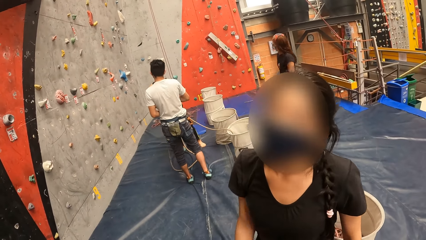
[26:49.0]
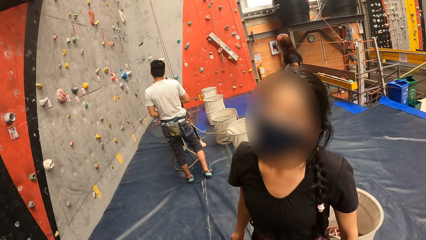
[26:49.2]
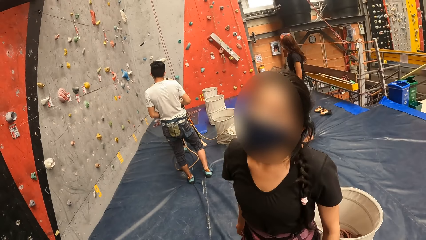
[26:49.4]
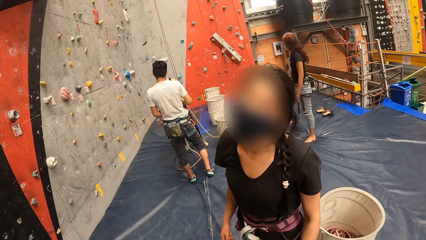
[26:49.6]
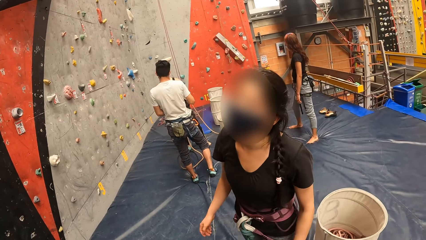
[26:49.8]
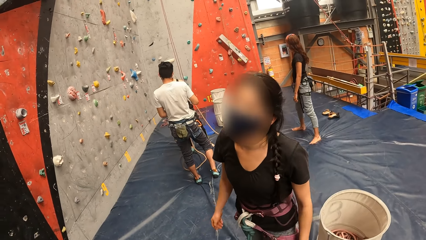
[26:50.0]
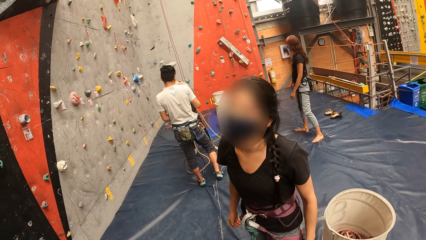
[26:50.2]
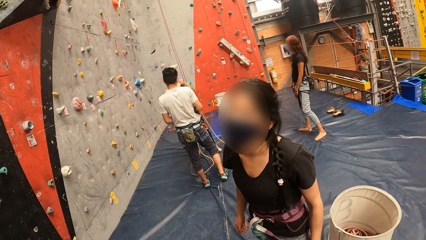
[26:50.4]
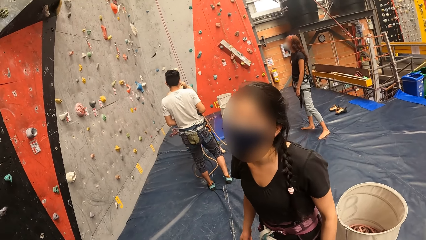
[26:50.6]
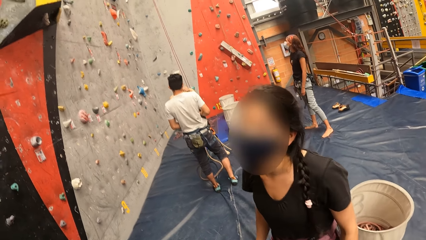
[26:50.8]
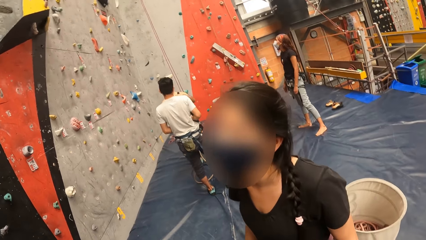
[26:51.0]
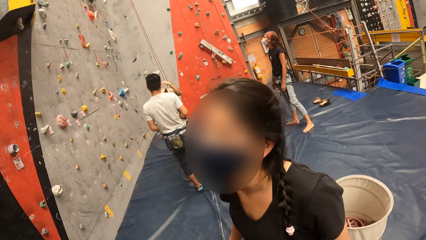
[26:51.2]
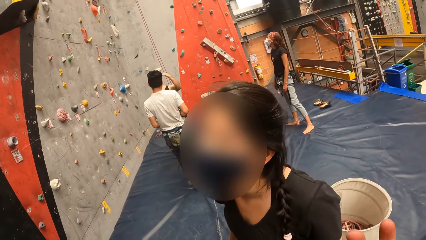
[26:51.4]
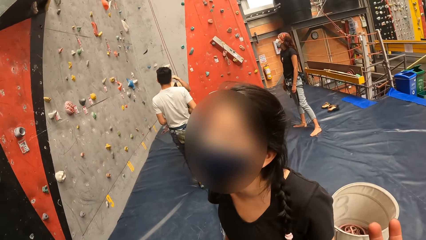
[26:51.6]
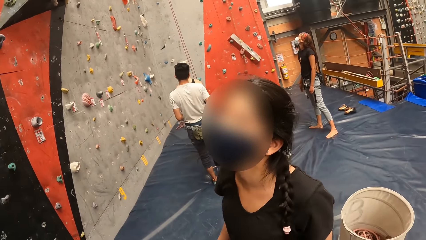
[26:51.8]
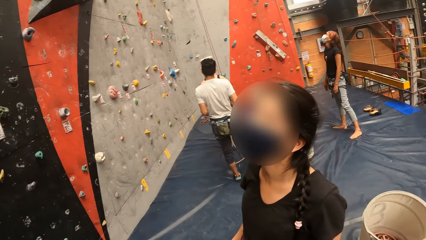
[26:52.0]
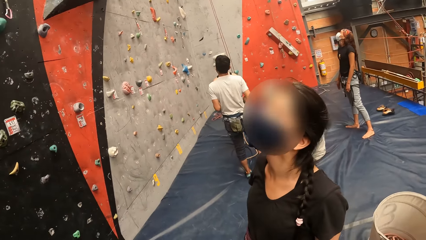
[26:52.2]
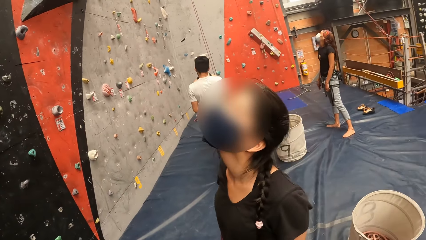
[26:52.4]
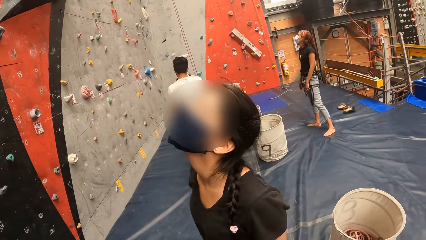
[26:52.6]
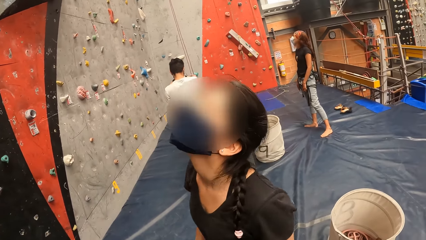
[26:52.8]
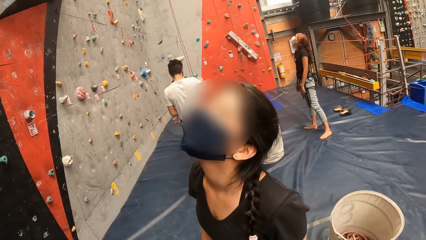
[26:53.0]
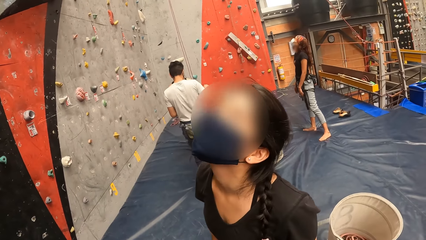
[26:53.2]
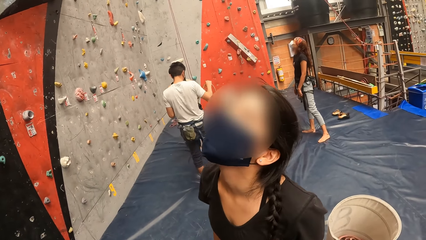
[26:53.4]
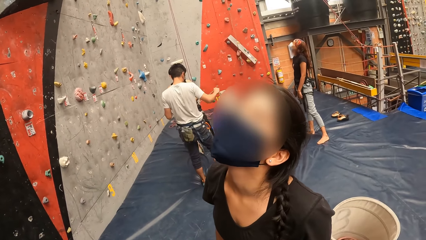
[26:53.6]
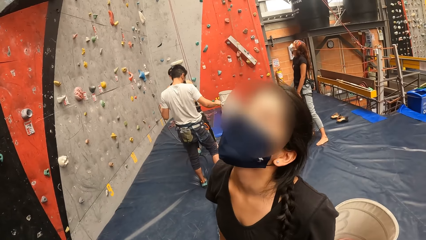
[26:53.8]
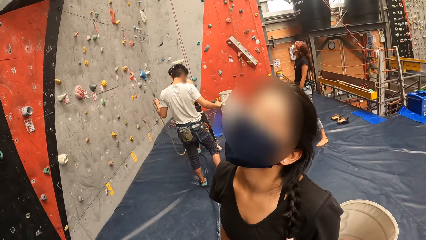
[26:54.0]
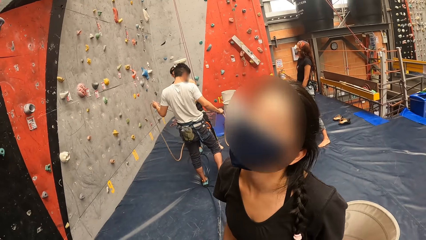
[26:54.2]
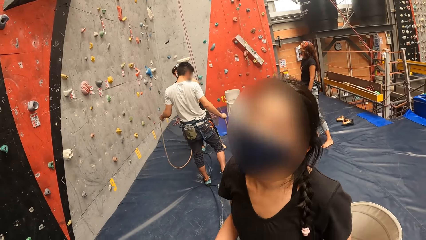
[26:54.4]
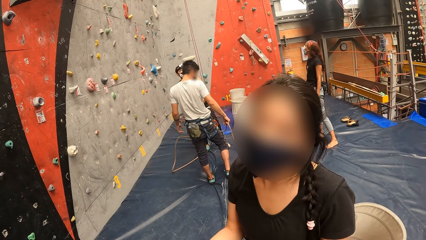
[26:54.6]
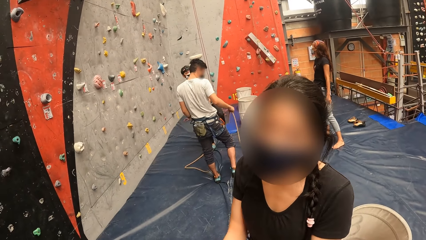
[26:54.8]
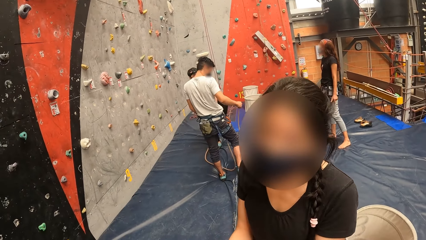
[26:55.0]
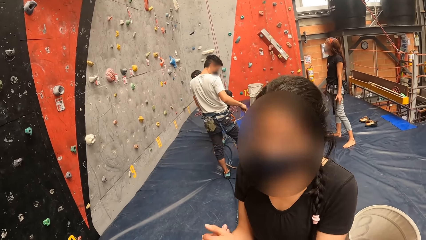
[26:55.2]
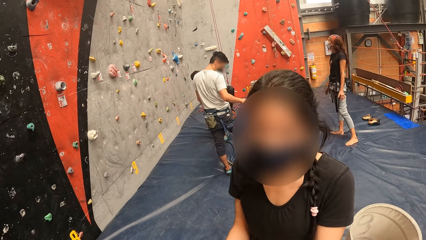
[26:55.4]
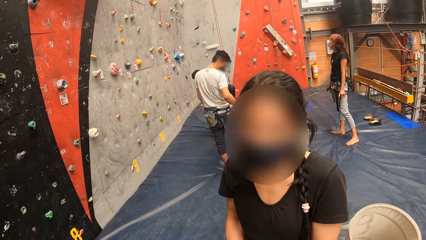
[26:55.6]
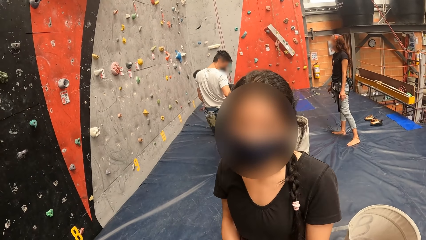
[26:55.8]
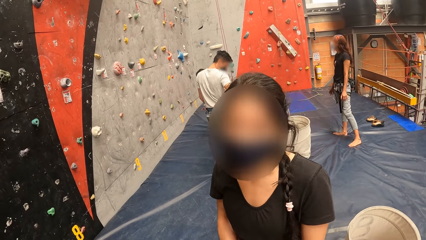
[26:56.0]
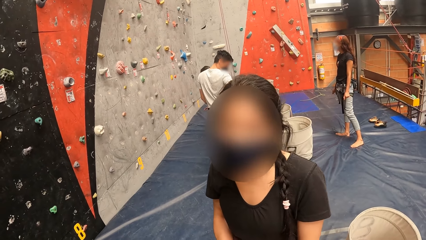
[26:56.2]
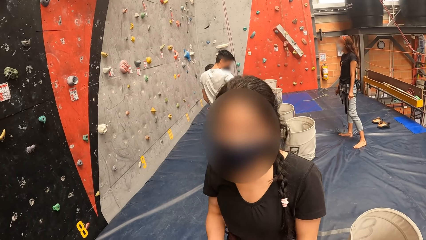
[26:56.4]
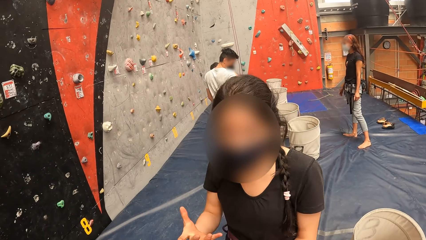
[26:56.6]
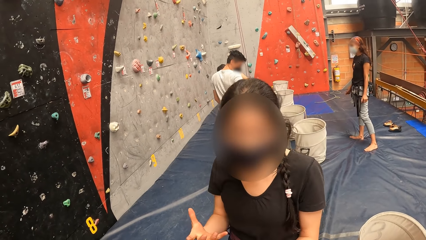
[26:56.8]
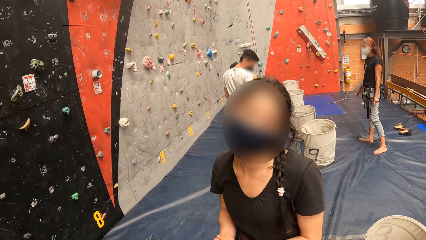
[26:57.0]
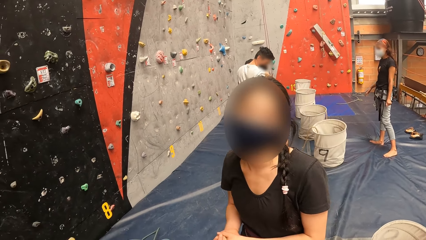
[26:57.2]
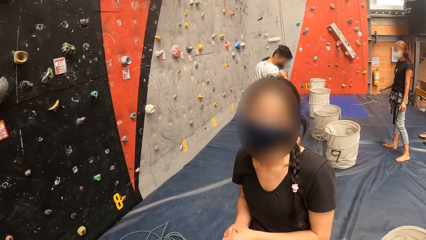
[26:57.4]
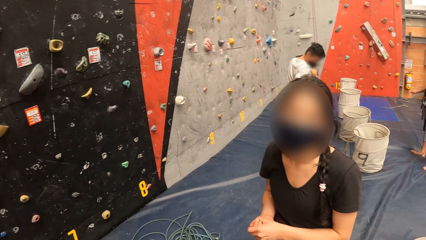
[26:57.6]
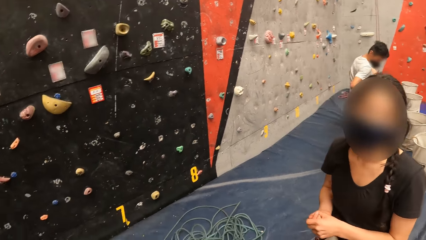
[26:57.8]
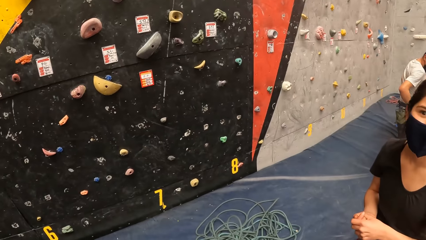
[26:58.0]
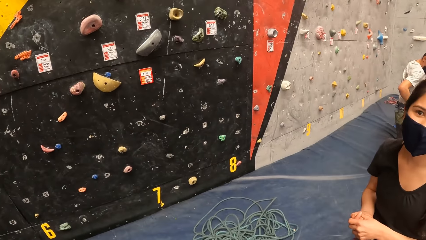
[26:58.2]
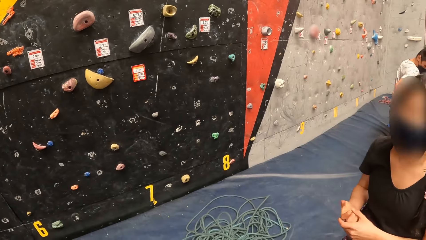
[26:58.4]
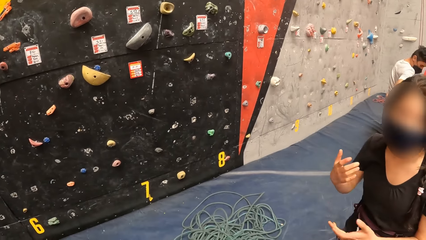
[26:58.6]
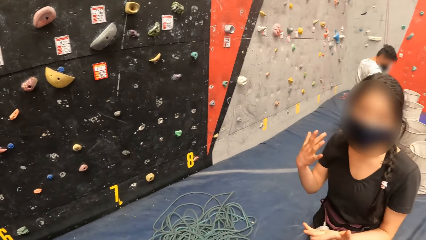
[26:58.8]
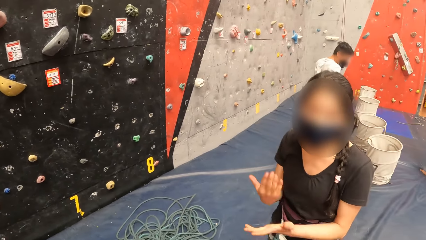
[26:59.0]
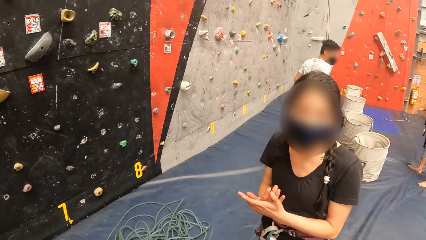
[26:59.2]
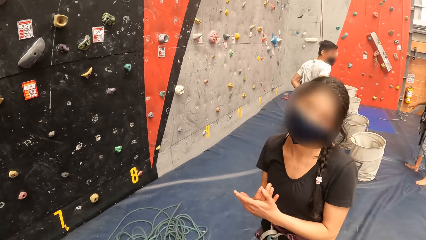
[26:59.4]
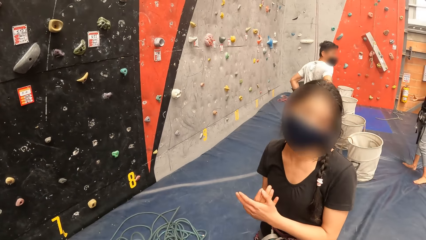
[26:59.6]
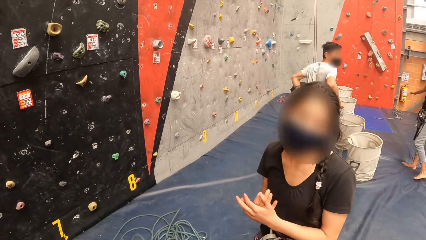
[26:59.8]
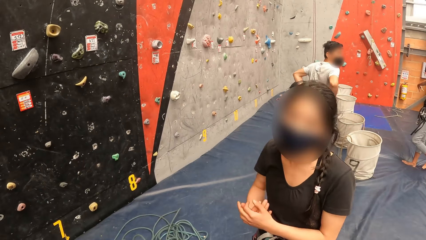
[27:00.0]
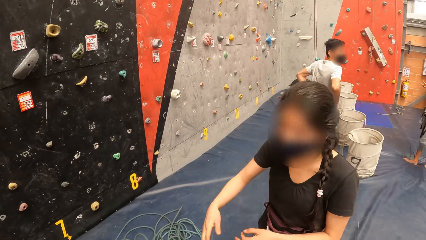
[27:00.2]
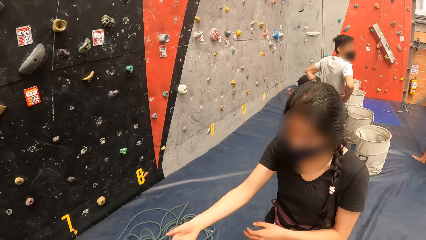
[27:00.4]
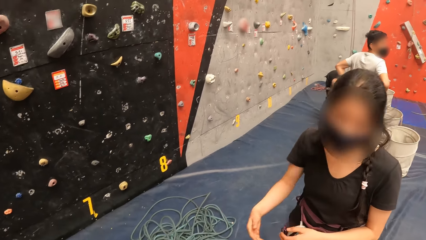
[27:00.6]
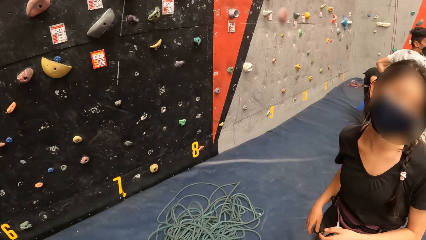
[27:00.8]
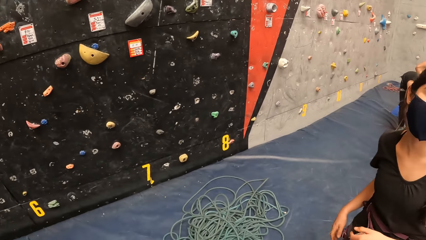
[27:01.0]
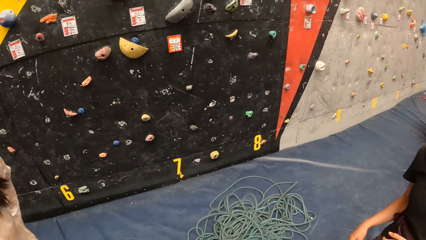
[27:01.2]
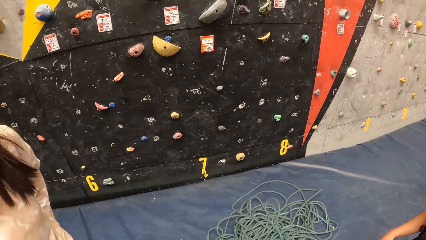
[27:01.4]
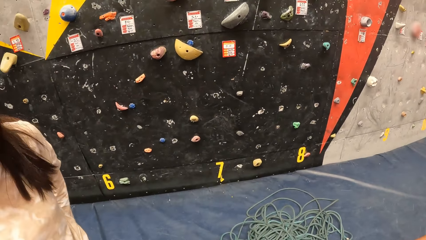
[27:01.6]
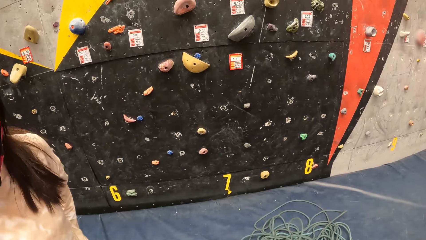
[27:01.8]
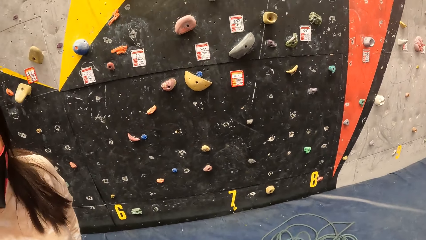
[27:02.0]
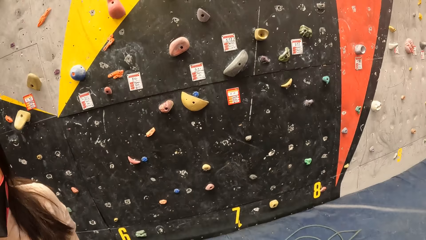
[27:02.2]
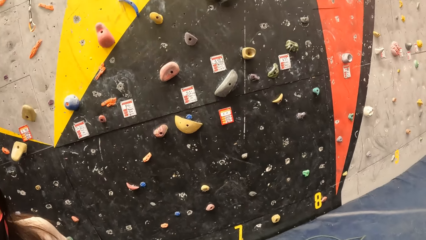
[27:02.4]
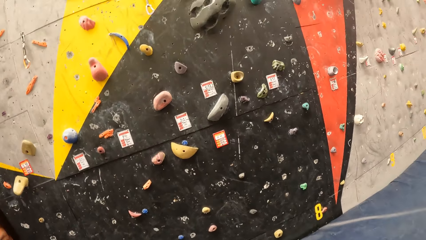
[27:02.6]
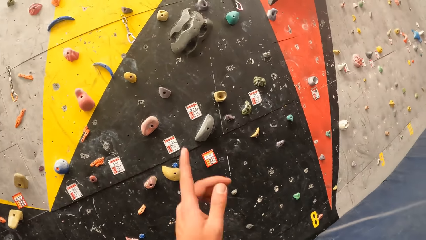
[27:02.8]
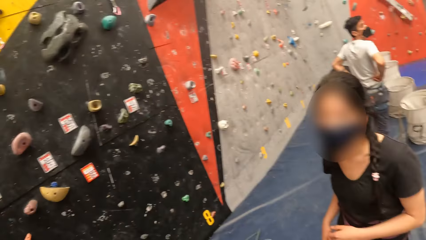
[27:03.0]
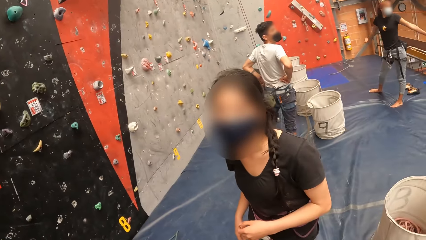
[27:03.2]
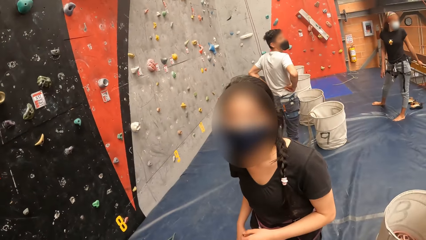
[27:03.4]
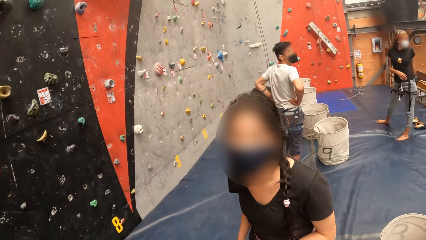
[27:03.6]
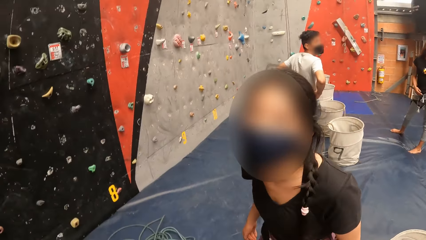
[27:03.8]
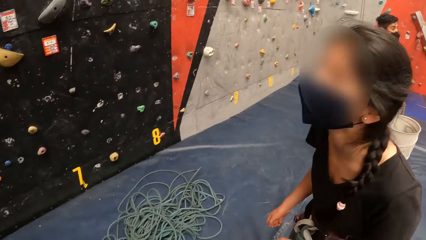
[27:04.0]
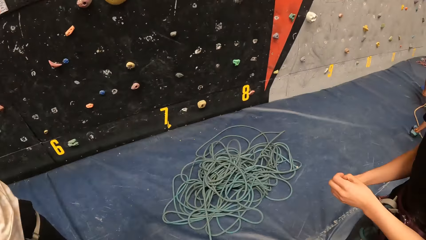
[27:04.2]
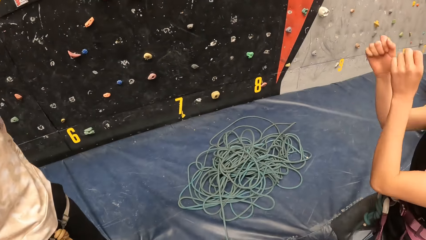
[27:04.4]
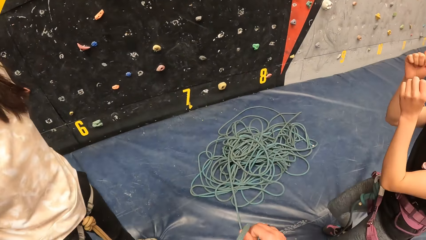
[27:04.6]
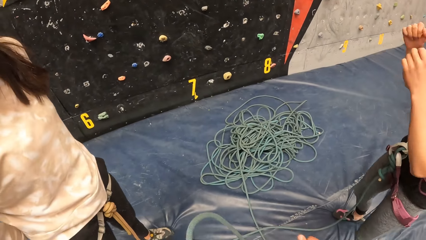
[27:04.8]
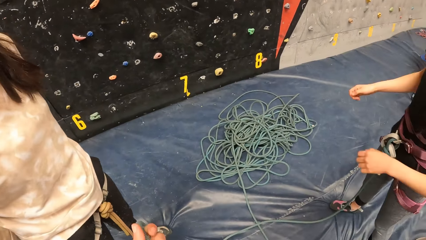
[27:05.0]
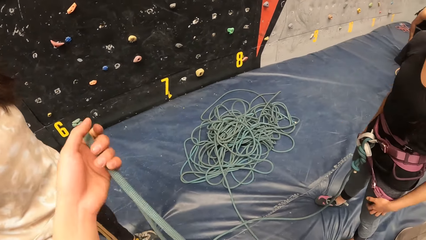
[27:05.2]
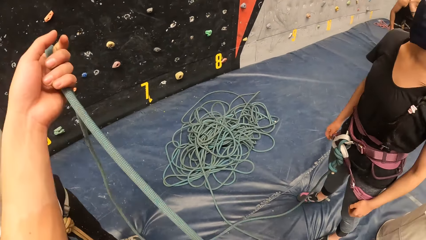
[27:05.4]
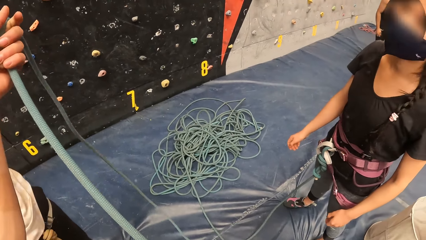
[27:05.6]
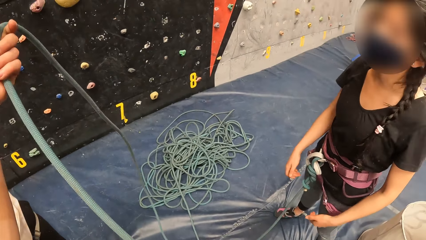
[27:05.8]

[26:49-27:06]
The woman moves the hands. The camera wearer looks at the bouldering wall.
